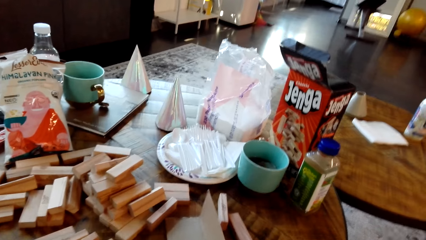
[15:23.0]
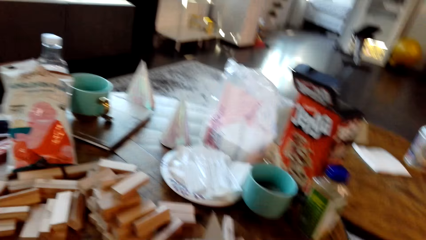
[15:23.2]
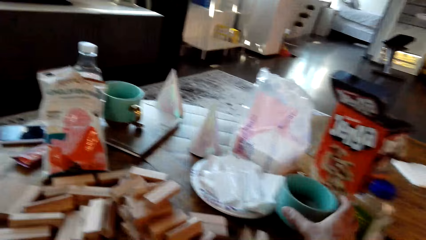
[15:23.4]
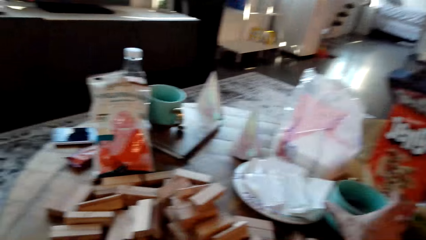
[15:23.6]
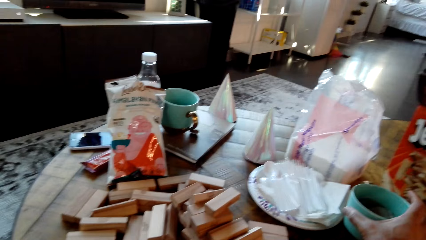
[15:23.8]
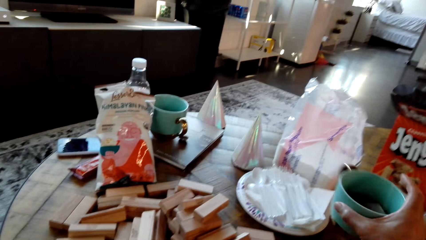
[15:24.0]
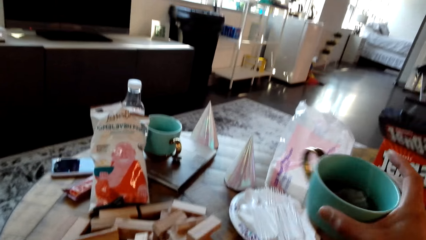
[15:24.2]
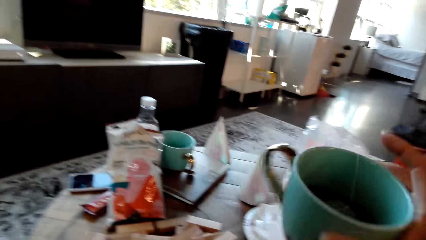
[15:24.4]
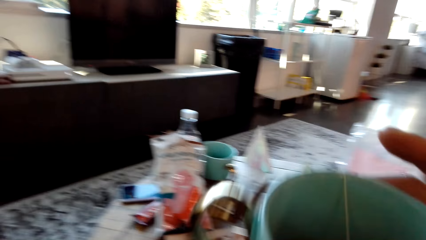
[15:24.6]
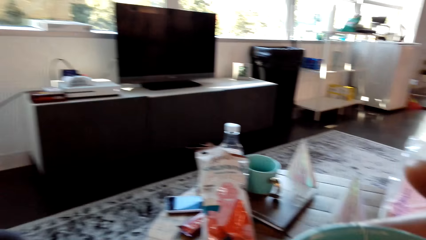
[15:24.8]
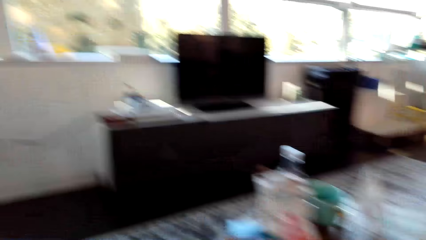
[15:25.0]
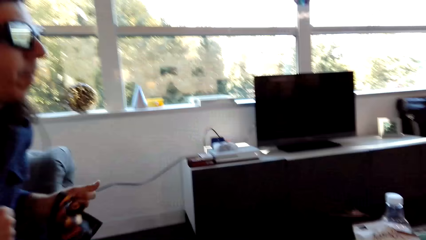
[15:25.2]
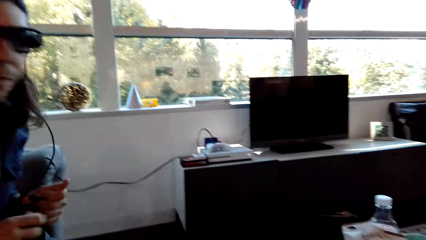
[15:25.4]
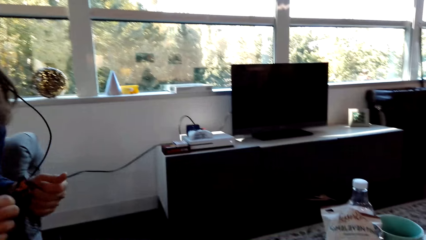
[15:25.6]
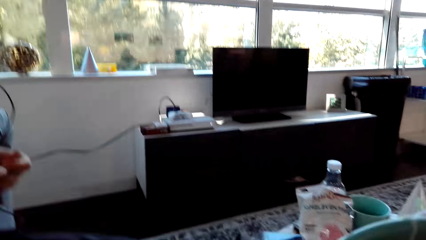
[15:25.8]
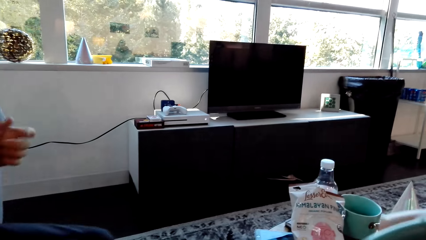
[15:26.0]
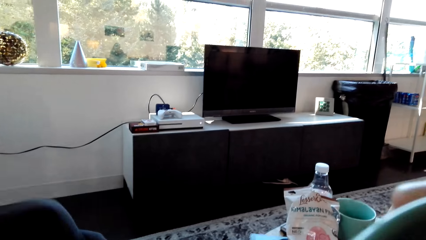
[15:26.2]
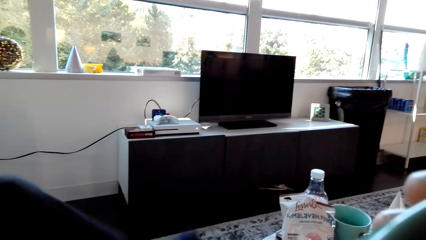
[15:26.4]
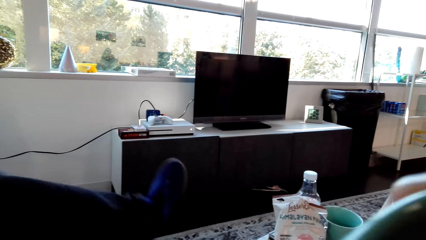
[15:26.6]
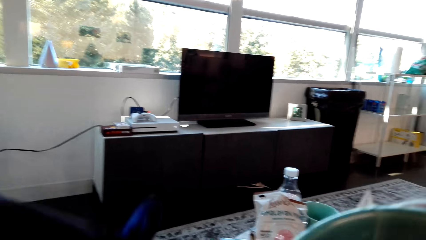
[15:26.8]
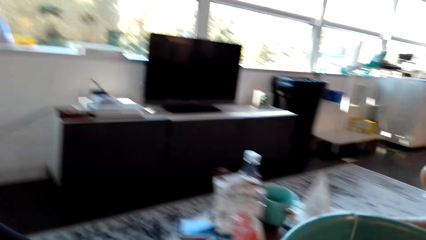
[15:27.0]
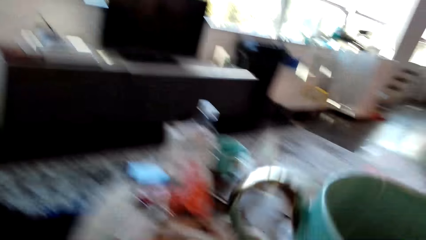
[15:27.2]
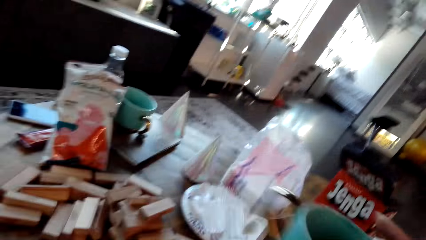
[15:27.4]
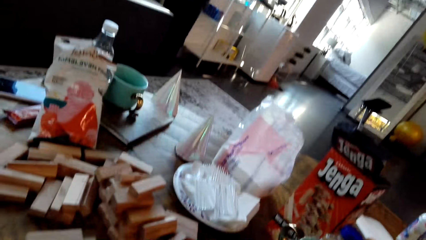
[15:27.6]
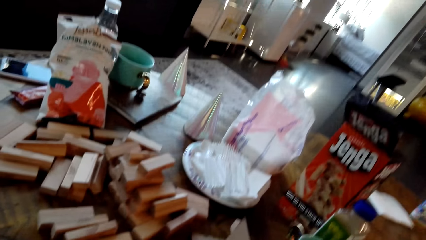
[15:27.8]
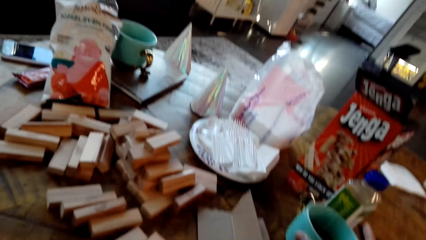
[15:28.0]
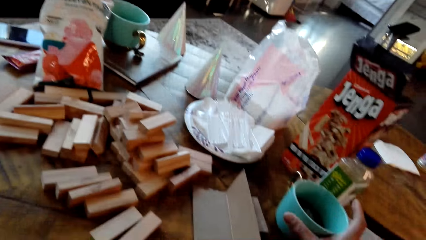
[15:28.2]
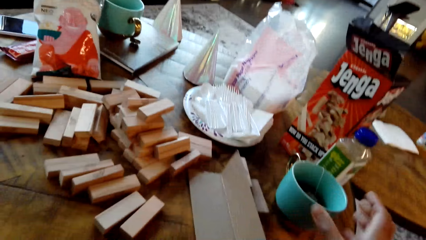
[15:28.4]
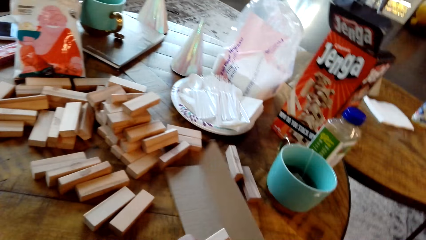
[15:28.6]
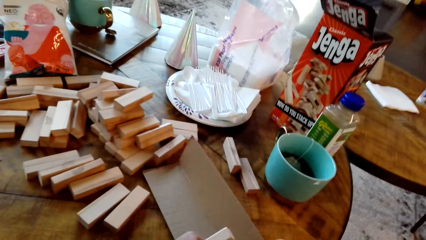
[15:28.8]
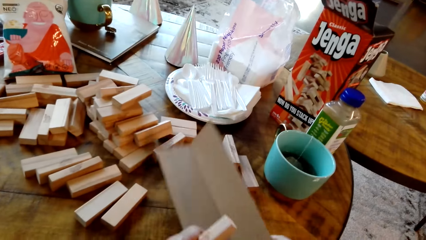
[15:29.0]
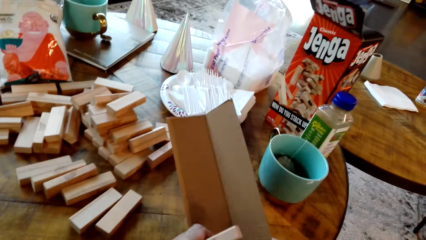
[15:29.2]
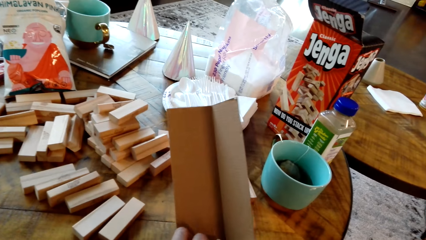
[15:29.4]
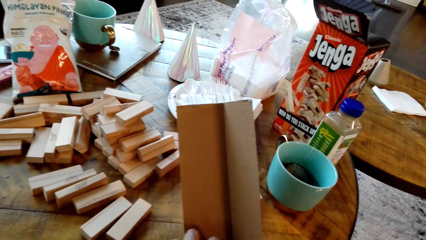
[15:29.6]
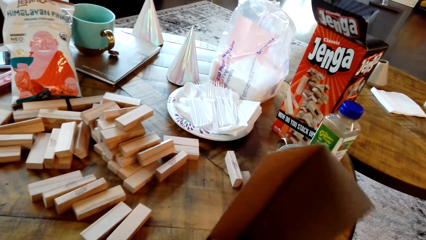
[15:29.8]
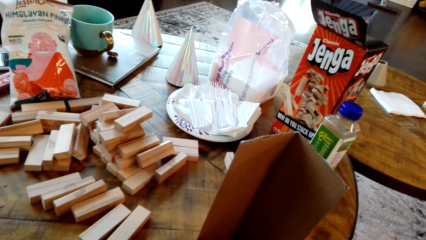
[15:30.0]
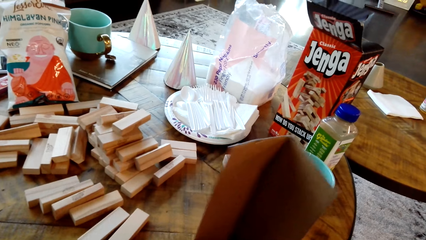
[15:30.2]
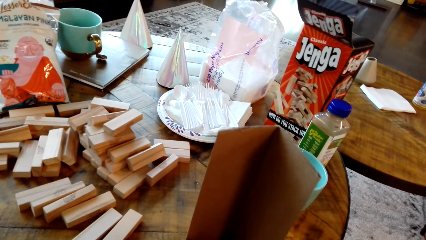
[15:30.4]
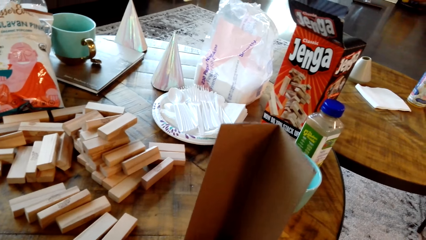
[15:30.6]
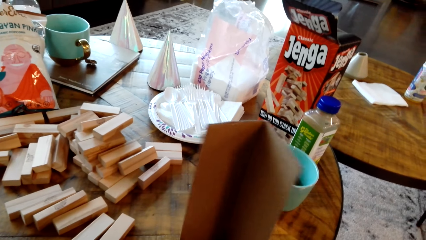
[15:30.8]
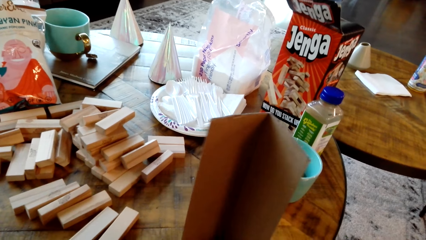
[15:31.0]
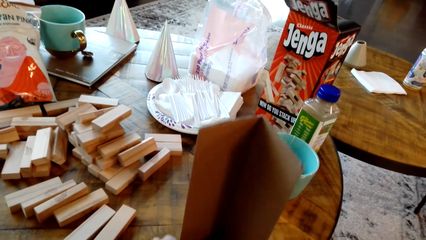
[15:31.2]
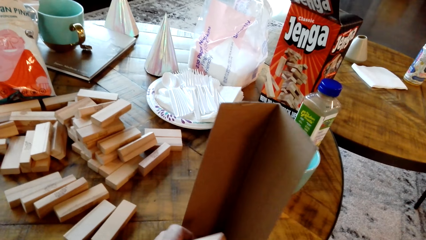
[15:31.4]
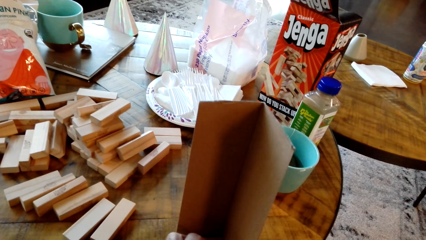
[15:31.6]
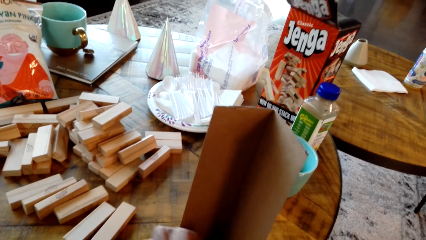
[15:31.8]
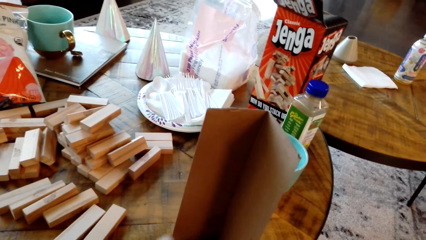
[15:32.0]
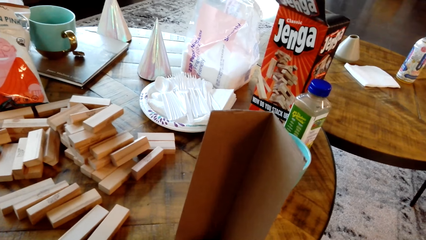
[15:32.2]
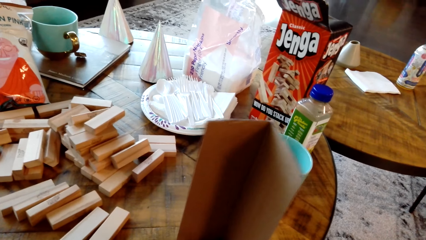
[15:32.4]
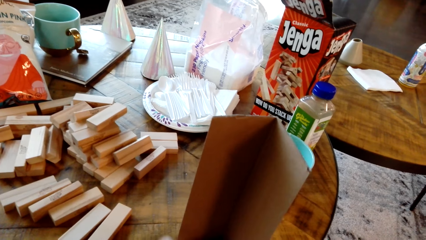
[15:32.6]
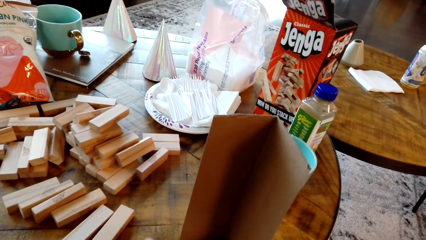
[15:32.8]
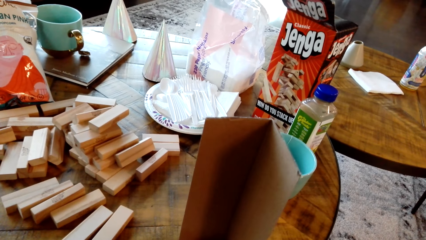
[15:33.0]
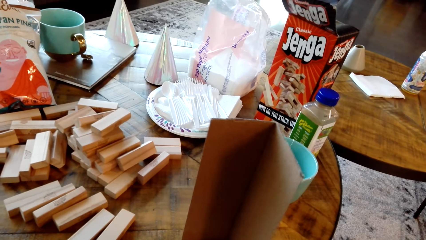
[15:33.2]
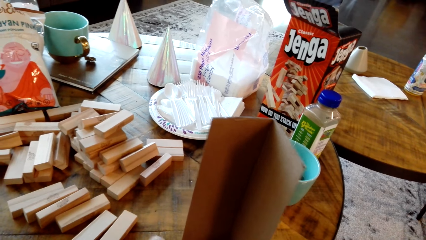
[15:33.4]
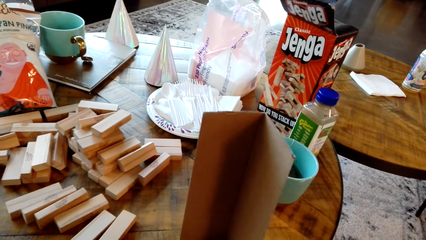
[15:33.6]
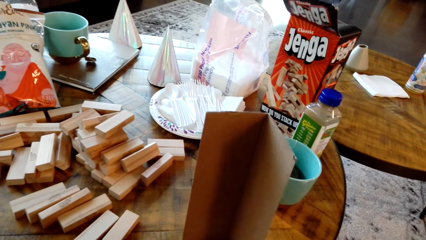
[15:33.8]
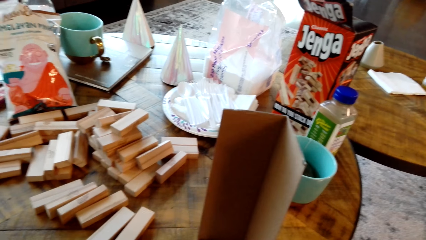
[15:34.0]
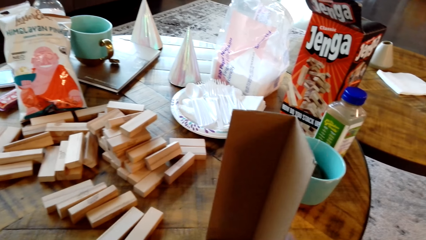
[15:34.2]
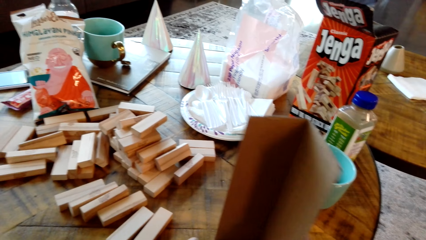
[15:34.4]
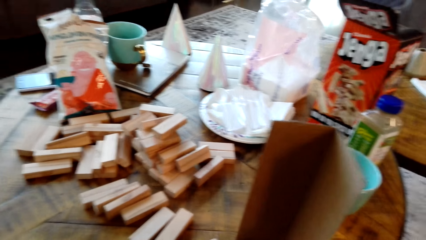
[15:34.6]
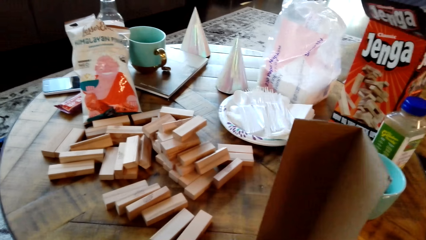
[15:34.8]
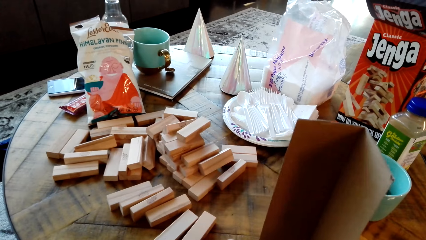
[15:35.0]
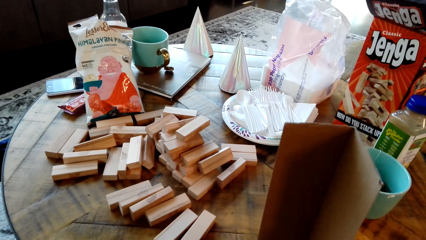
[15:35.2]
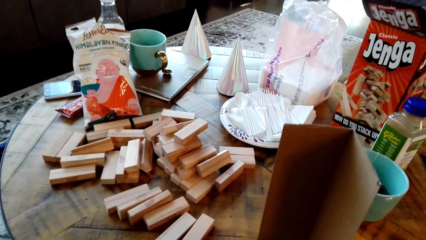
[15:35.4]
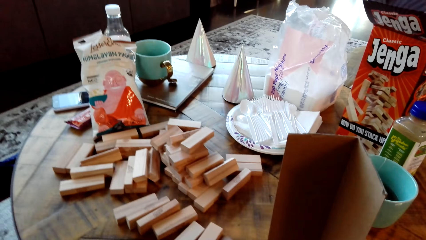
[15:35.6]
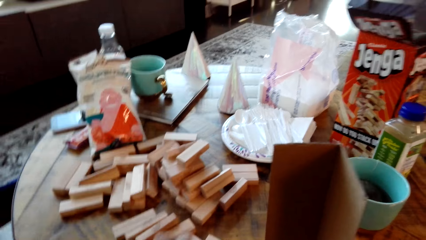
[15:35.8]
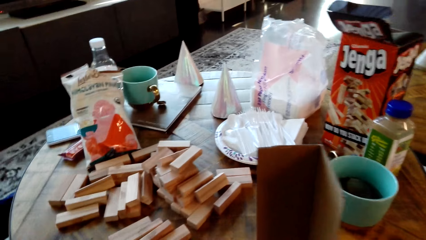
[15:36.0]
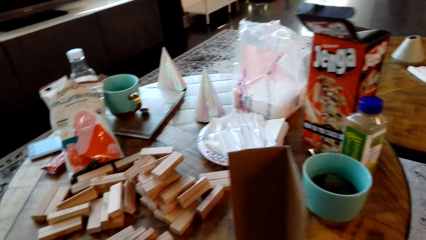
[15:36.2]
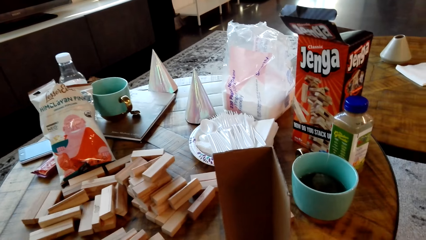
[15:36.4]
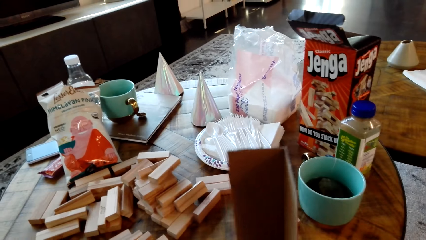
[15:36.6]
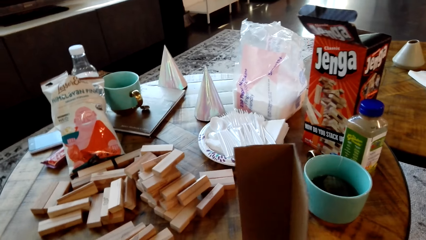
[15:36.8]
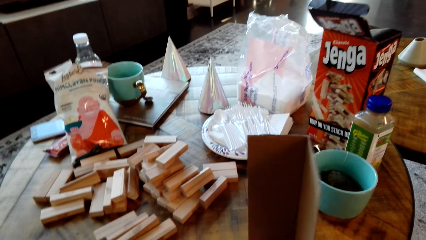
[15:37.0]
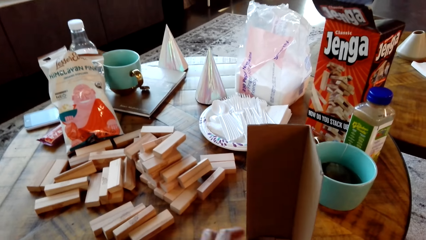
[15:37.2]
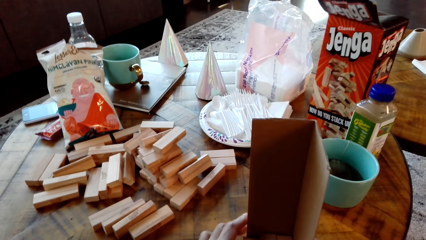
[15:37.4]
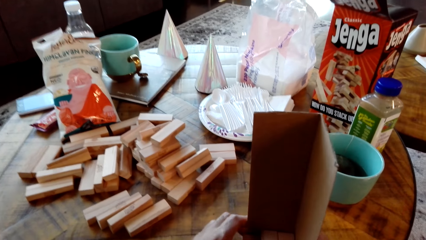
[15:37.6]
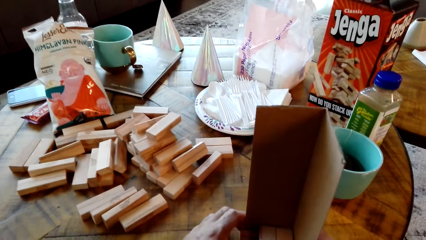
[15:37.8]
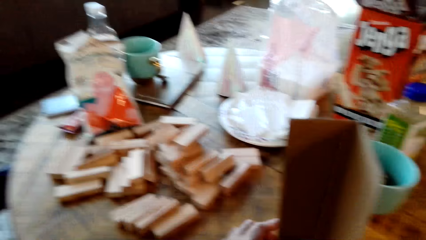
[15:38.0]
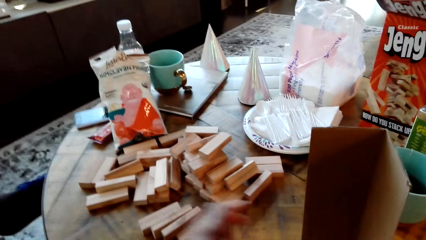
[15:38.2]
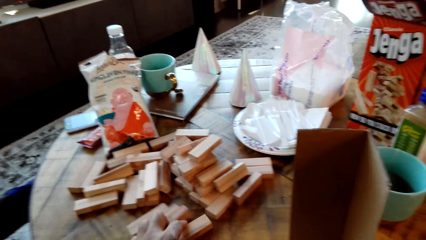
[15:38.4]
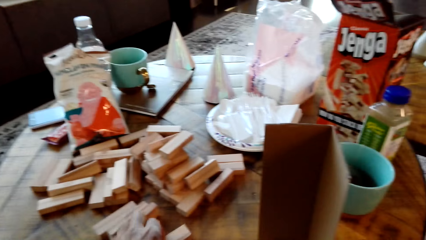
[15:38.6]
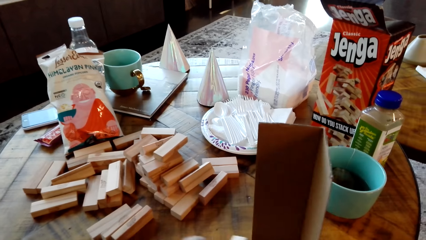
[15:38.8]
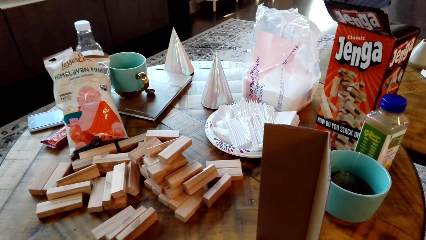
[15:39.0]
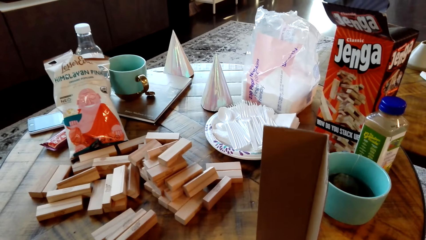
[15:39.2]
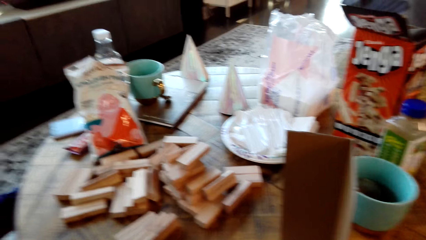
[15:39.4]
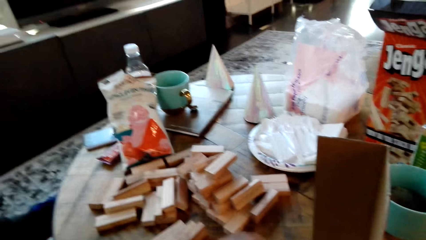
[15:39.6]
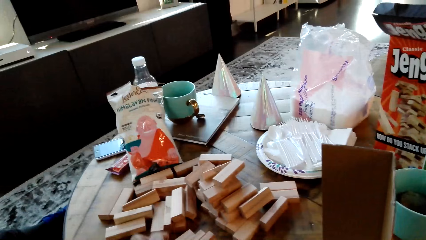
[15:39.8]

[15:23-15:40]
A man picks a cup of tea from the table. The camera wearer picks a cup of coffee. They drink the tea or coffee. They drop the cup of coffee. The man puts the cup of tea down on the table. The man picks a packet of gaming Jenga from the table. The camera wearer dialogues with the man. The man picks a piece of gaming Jenga.
